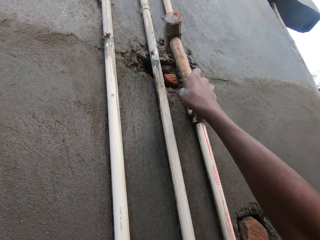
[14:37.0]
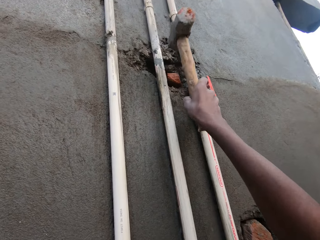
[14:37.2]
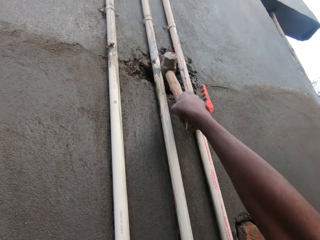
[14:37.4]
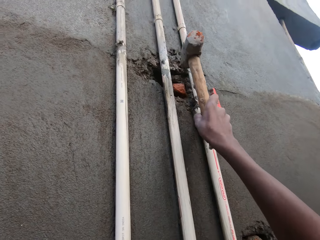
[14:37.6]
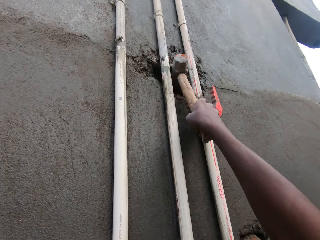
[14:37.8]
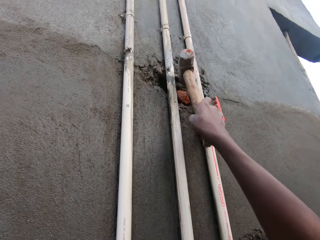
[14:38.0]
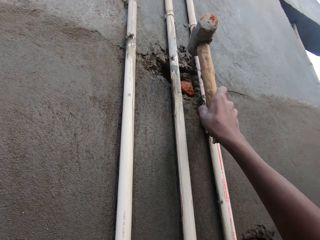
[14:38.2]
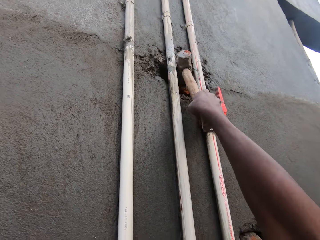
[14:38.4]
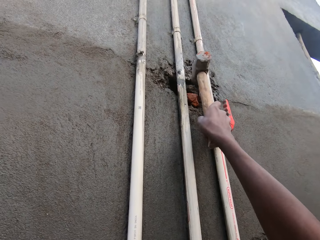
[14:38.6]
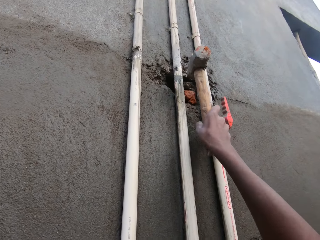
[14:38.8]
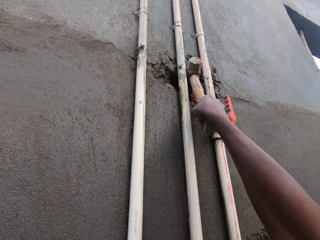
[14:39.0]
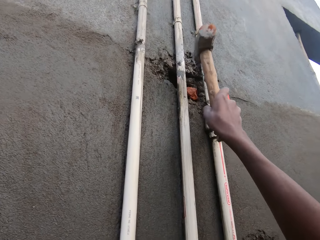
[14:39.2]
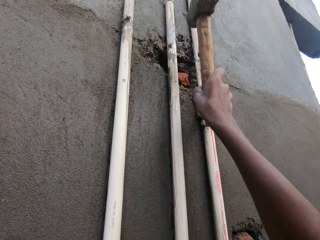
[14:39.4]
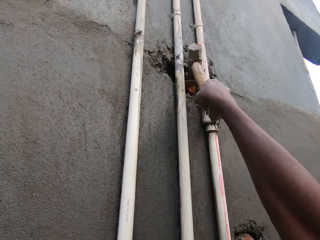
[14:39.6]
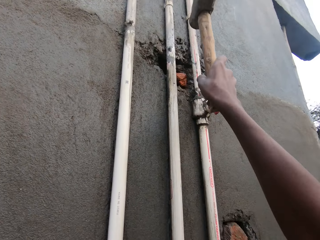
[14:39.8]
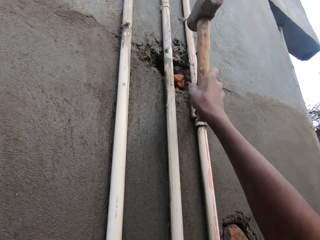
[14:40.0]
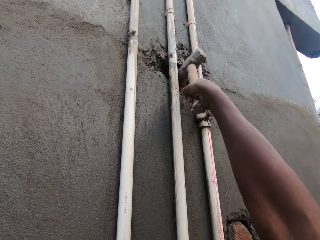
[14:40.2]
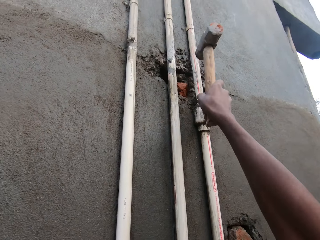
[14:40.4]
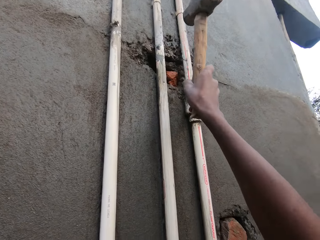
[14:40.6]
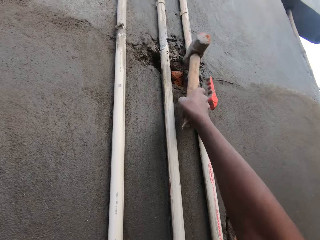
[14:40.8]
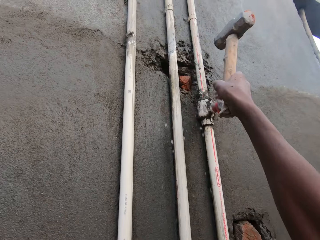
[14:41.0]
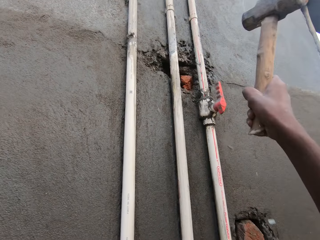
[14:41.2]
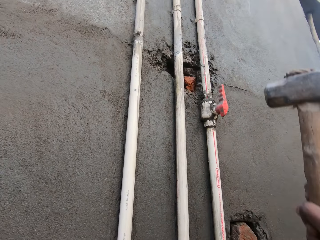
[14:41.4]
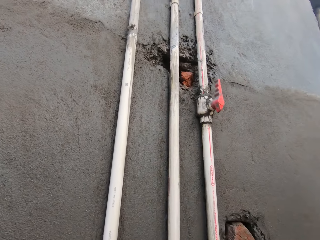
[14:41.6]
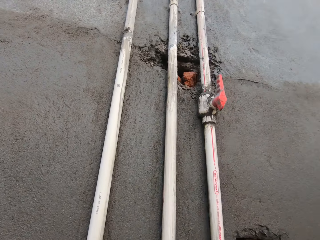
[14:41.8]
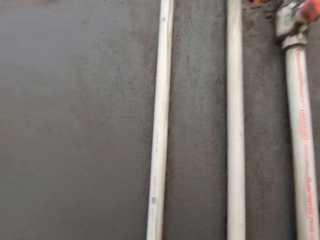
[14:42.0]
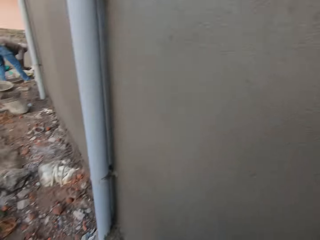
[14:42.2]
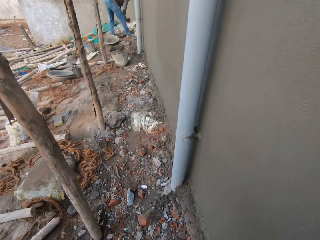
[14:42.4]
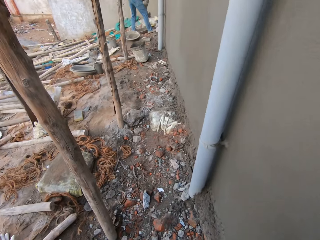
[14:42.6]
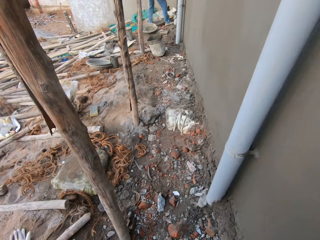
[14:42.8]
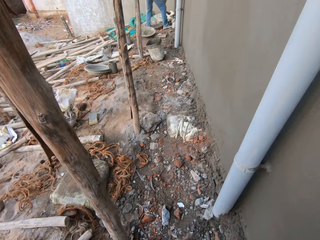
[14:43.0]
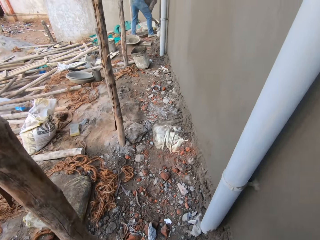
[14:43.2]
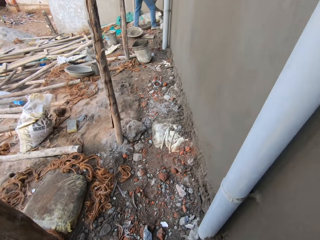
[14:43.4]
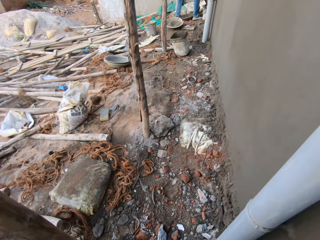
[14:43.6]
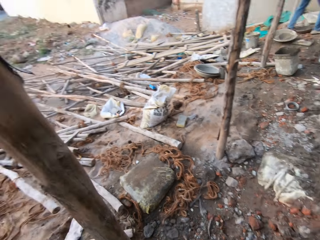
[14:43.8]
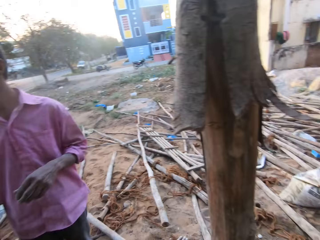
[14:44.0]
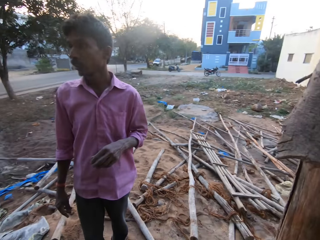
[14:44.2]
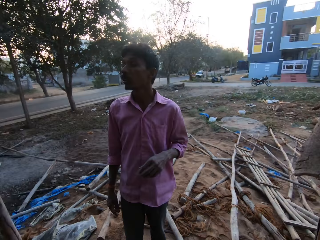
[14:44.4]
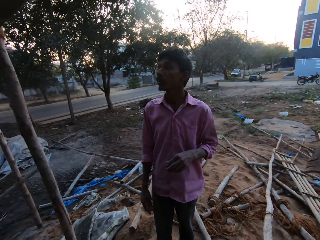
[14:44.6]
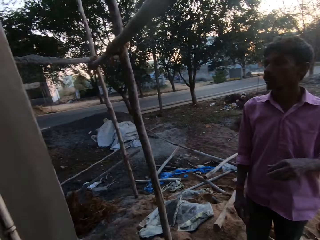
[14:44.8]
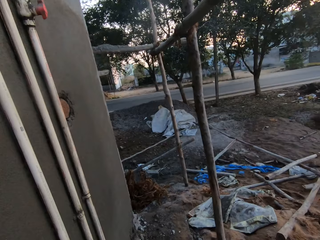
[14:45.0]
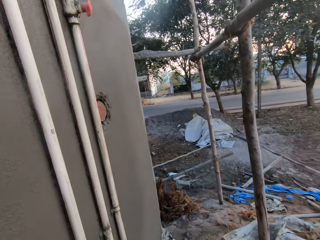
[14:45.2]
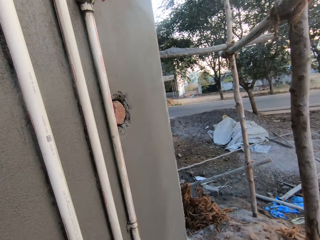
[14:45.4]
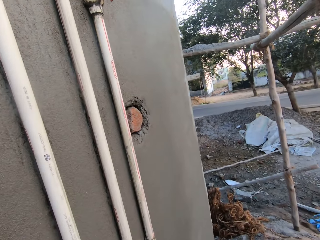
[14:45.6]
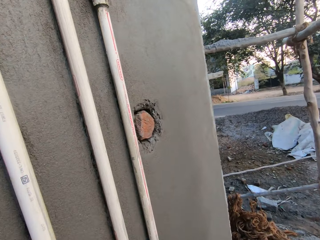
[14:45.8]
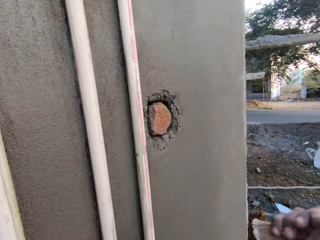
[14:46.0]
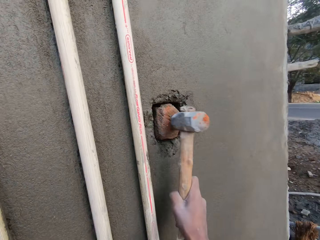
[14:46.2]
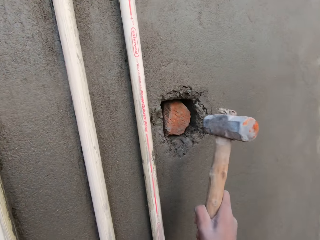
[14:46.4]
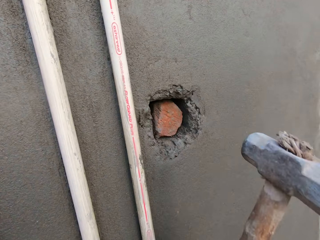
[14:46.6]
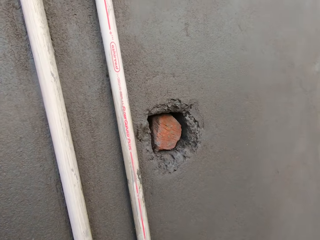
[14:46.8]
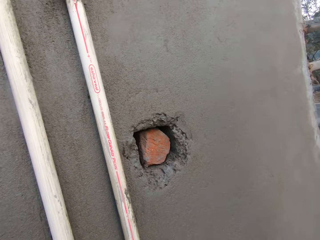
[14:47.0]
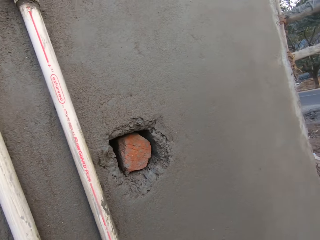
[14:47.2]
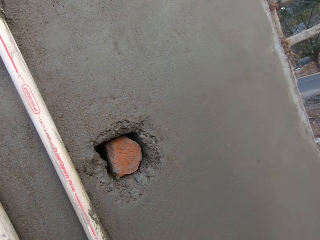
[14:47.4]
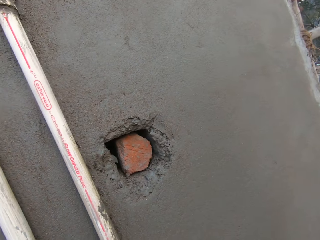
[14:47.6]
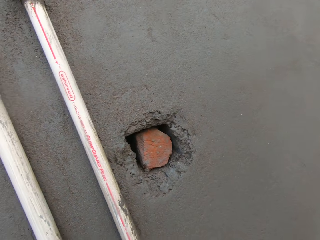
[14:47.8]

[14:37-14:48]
A man plasters a wall with a bricklayer's trowel in his right hand. The camera wearer looks around. He hammers the brick into the hole in the wall with the mallet in his right hand.

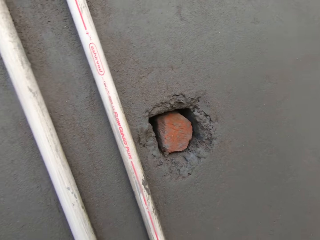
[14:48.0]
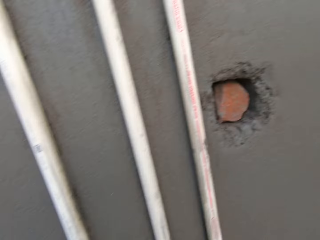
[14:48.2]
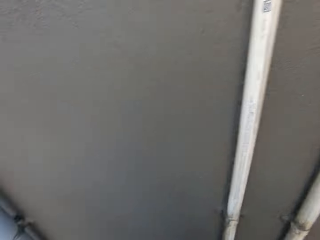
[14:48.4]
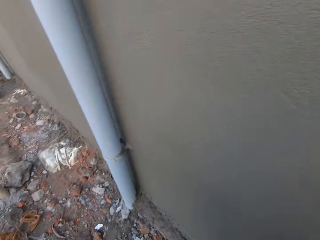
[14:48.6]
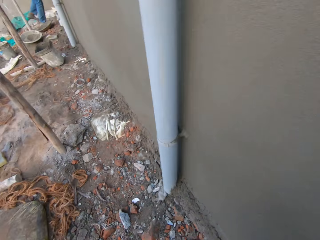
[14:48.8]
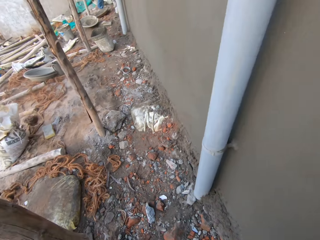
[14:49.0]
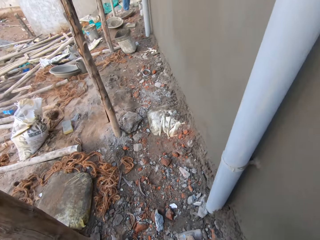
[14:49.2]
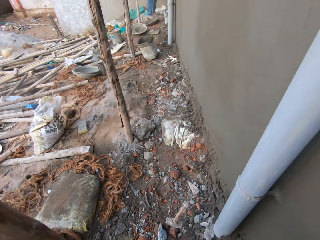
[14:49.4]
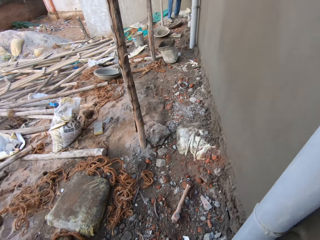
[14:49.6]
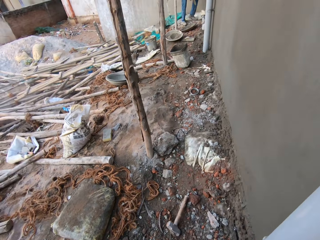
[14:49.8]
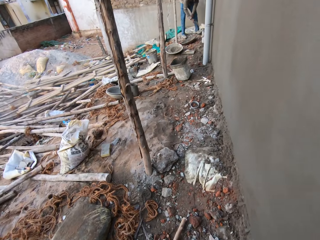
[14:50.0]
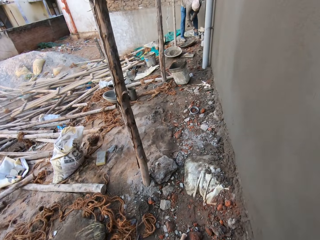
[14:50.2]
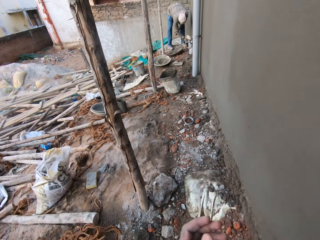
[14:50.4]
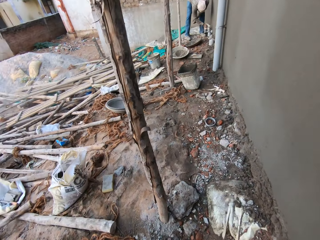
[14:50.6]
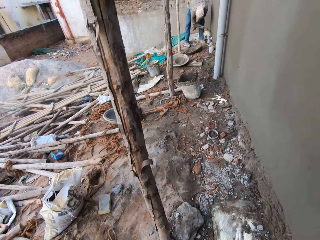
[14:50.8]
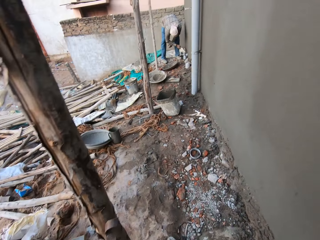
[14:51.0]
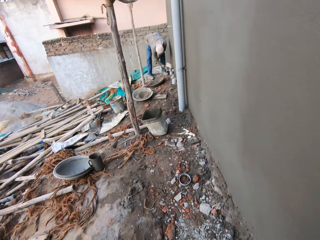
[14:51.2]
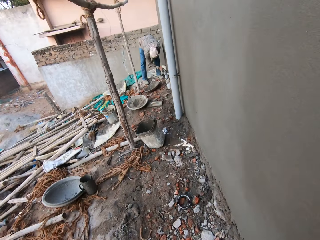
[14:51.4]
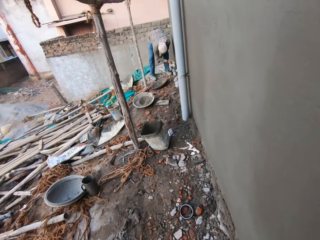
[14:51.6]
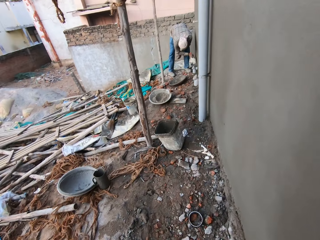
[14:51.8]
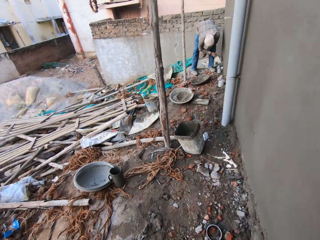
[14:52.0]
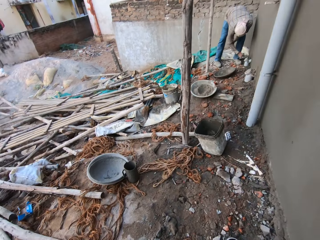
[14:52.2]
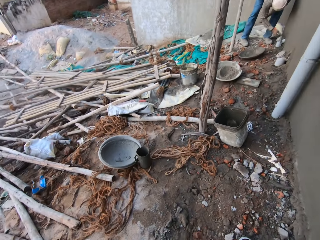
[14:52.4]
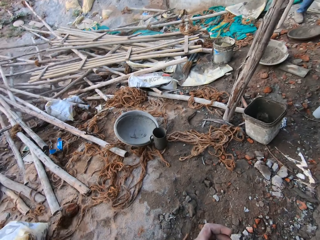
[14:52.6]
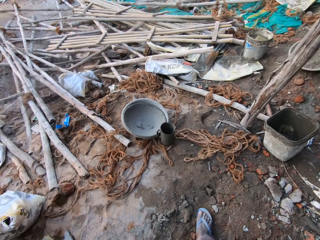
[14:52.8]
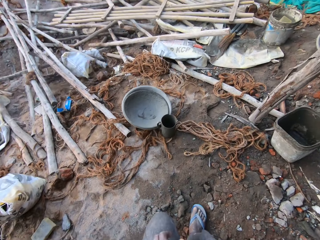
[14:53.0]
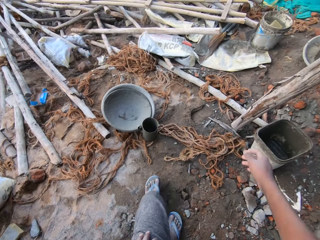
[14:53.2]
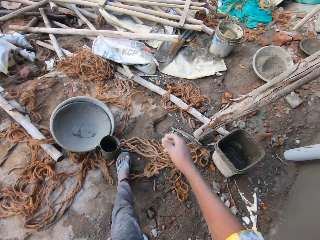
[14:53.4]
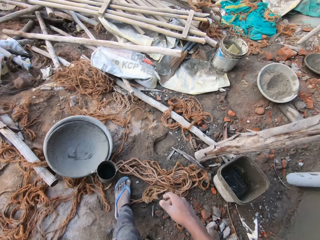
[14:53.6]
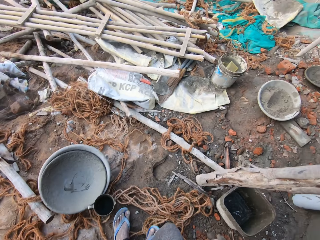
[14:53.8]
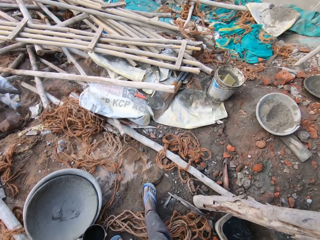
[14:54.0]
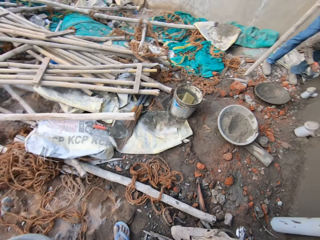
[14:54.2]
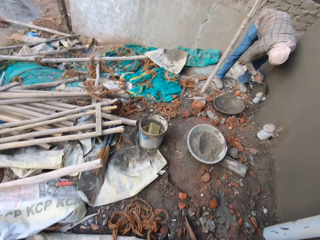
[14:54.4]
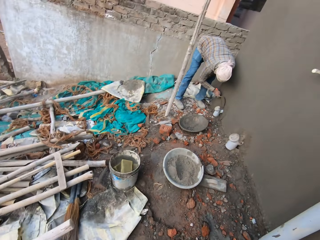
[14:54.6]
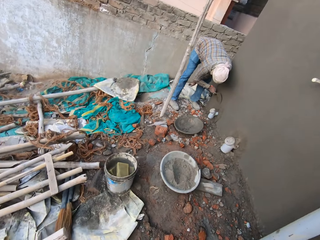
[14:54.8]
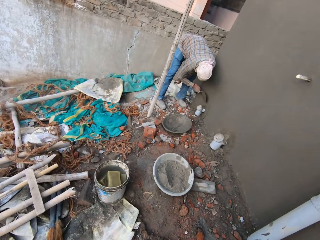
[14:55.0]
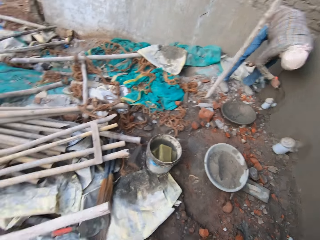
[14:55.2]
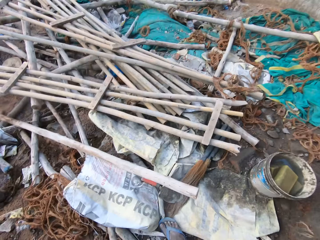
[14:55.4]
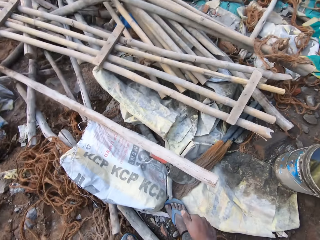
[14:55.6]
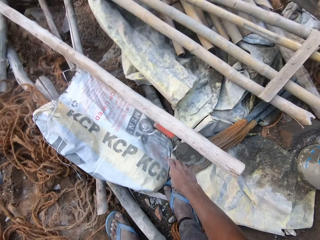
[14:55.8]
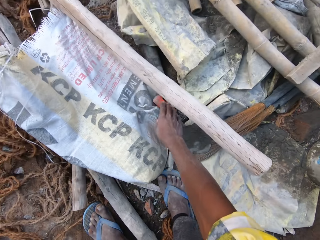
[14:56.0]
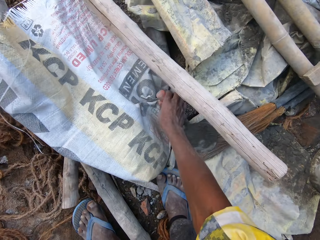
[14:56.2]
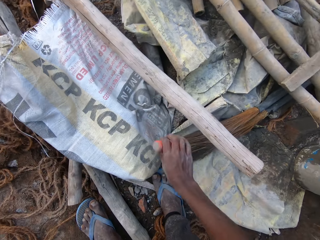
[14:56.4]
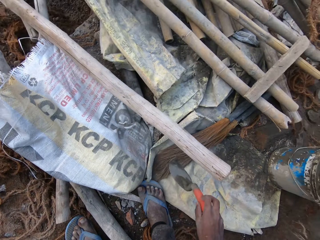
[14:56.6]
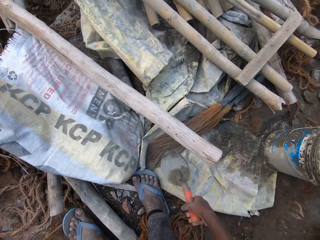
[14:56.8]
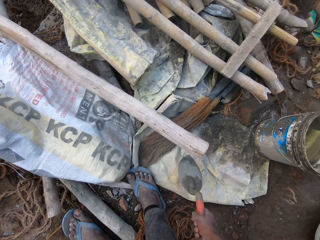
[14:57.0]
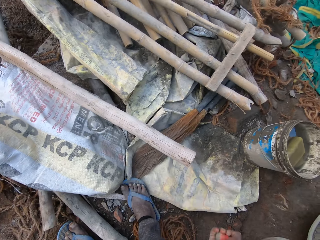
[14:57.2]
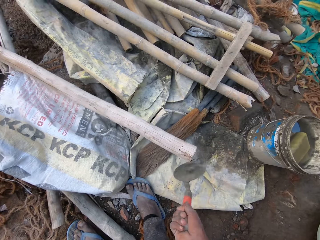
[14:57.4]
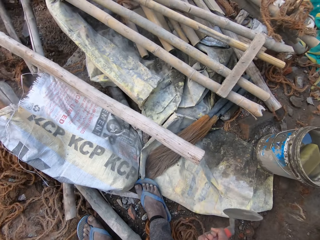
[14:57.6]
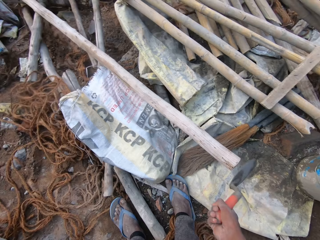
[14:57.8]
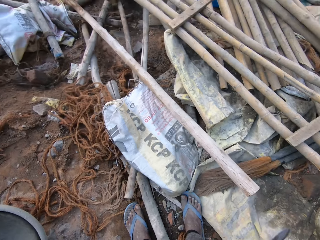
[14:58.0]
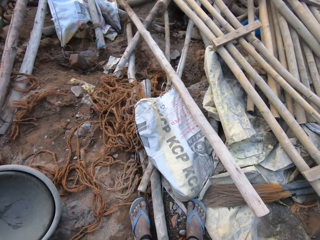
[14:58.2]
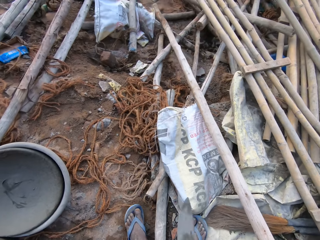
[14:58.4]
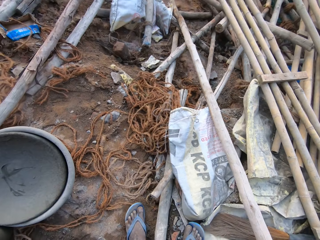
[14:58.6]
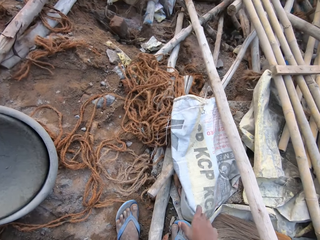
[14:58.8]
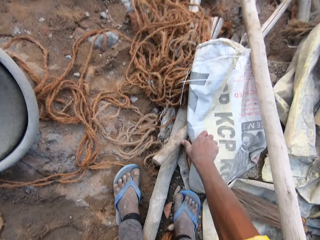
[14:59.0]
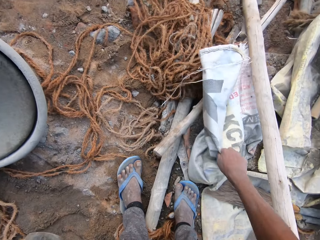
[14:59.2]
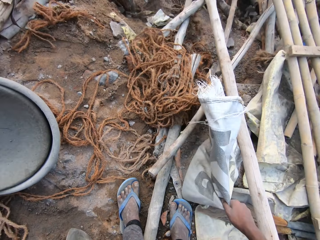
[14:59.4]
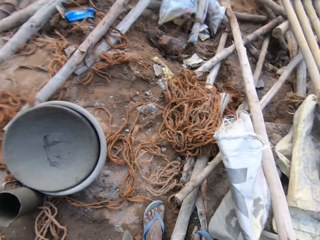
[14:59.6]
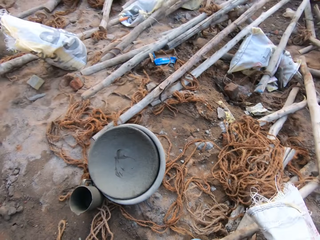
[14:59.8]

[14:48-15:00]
The camera wearer drops the mallet on the ground with his right hand. The man plasters the wall with the bricklayer's trowel in his right hand. The camera wearer walks around. He picks a bricklayer's trowel from the ground with his right hand. He hits the bricklayer's trowel on a bamboo stick on the ground with his right hand. He passes the bricklayer's trowel from his right hand to his left hand. He picks a cement bag from the ground with his right hand.
